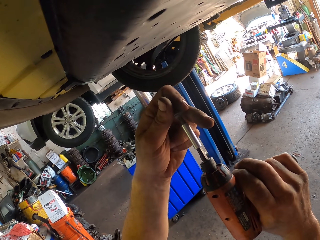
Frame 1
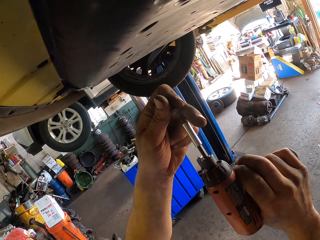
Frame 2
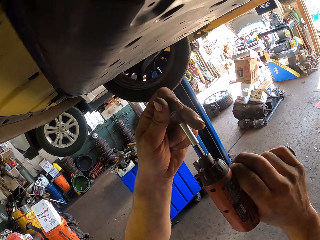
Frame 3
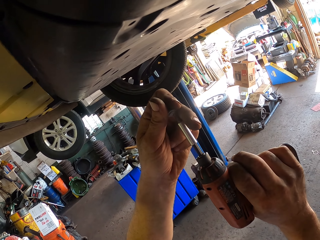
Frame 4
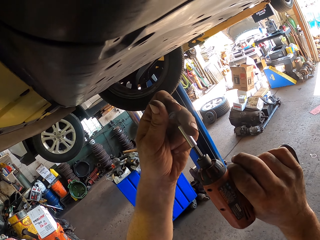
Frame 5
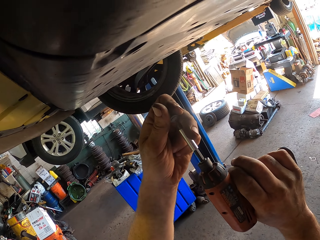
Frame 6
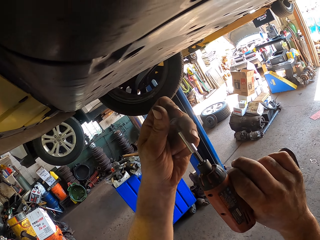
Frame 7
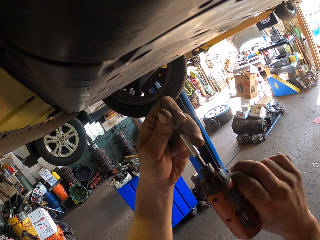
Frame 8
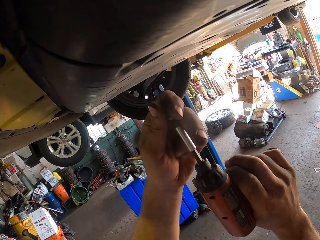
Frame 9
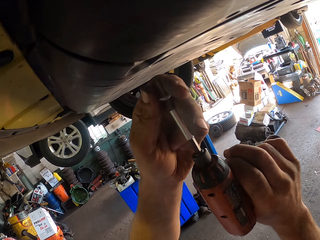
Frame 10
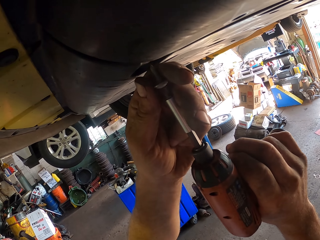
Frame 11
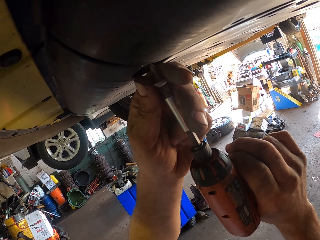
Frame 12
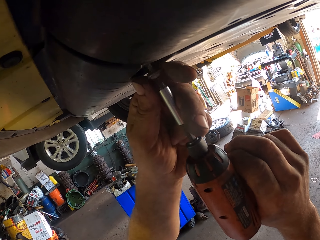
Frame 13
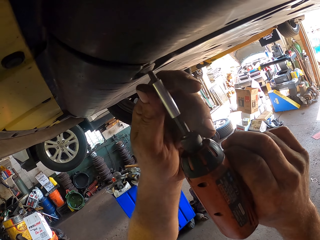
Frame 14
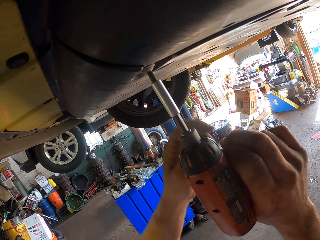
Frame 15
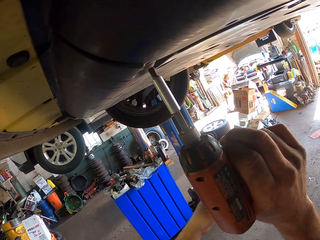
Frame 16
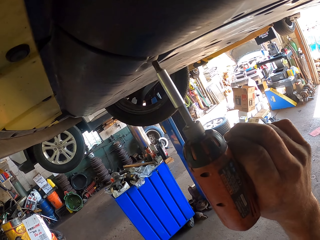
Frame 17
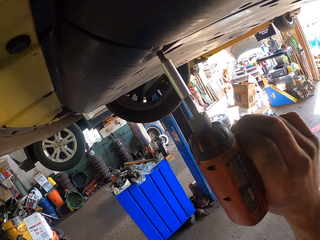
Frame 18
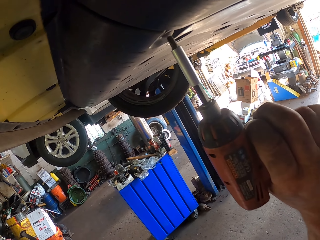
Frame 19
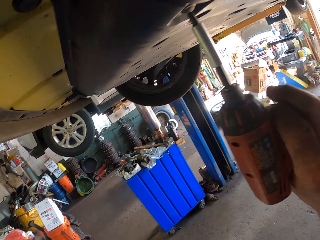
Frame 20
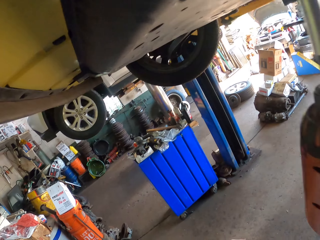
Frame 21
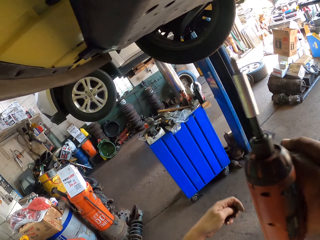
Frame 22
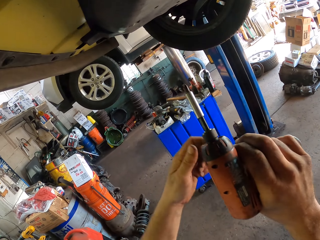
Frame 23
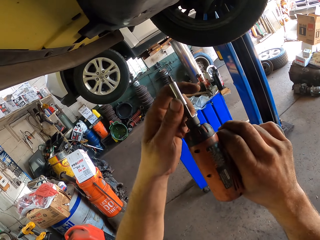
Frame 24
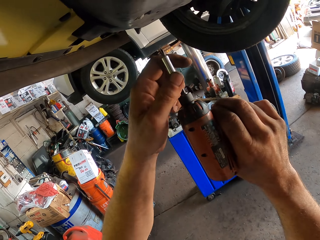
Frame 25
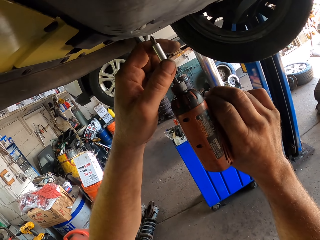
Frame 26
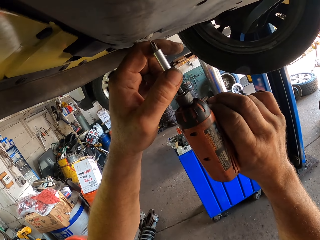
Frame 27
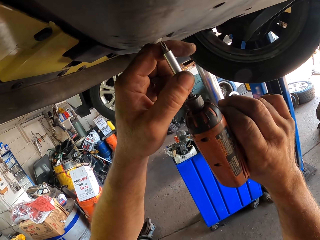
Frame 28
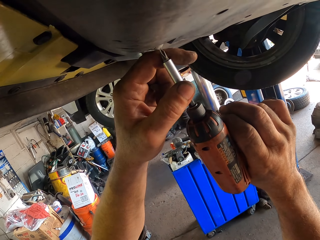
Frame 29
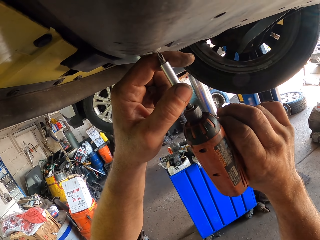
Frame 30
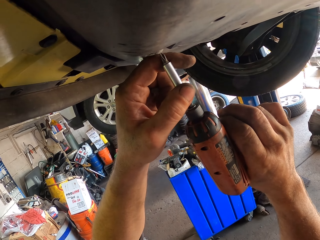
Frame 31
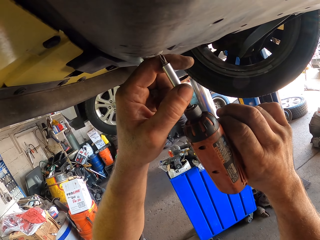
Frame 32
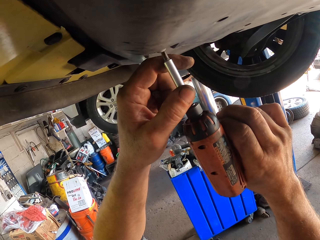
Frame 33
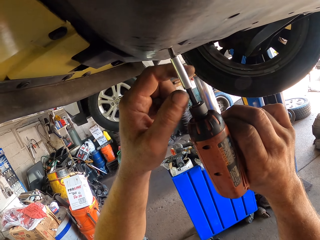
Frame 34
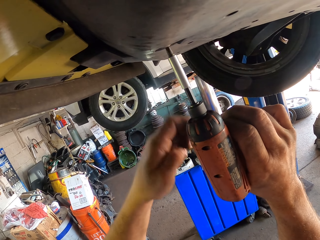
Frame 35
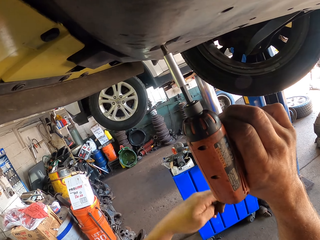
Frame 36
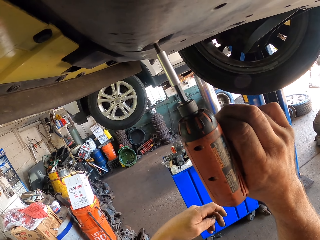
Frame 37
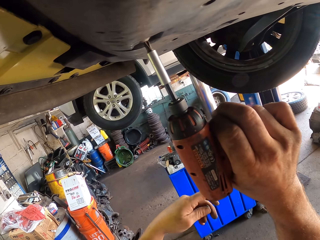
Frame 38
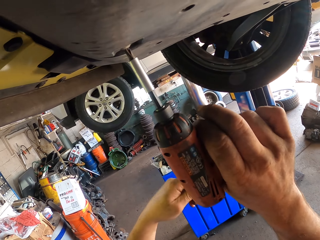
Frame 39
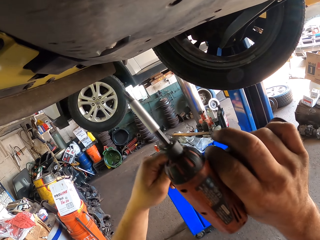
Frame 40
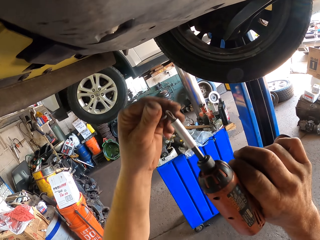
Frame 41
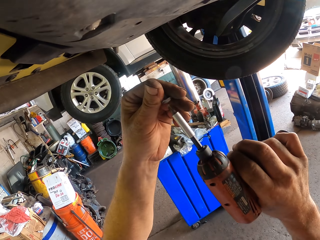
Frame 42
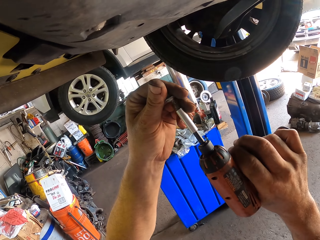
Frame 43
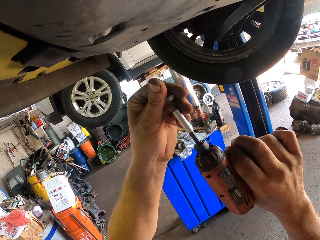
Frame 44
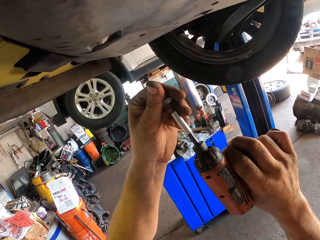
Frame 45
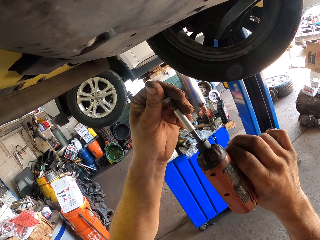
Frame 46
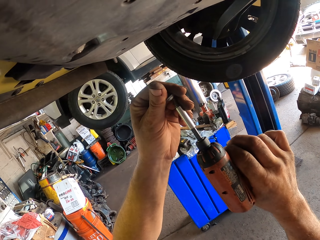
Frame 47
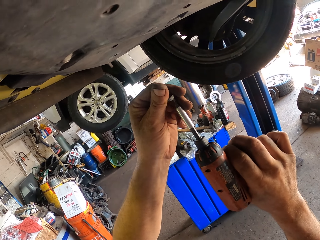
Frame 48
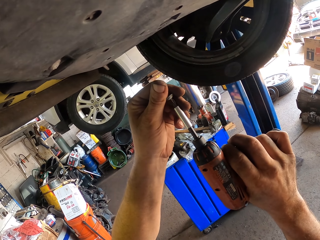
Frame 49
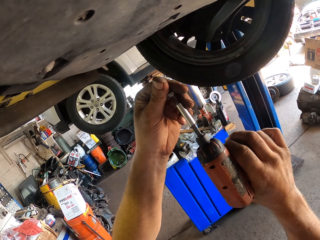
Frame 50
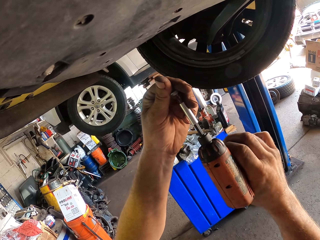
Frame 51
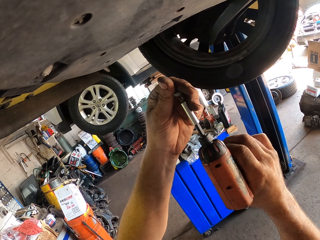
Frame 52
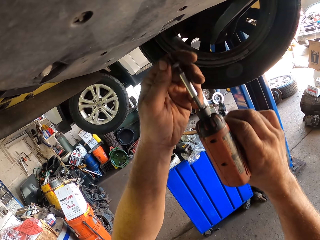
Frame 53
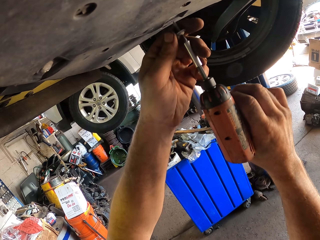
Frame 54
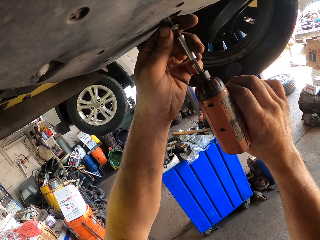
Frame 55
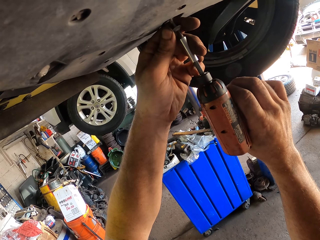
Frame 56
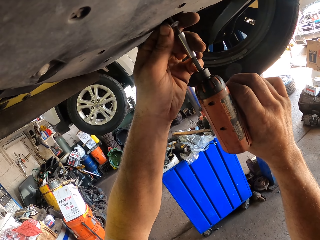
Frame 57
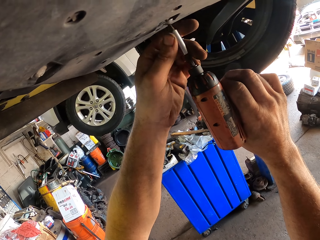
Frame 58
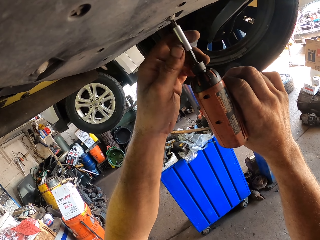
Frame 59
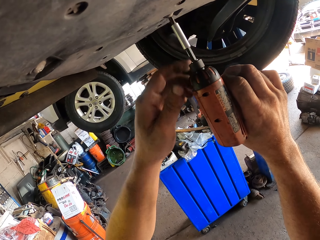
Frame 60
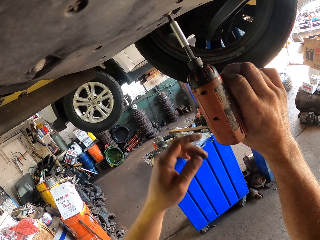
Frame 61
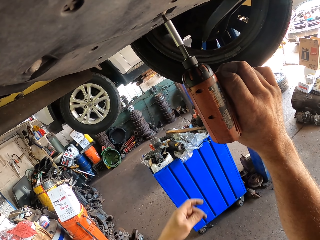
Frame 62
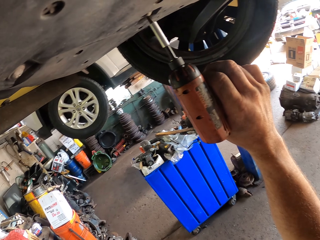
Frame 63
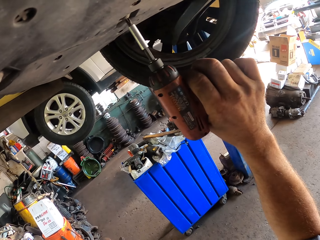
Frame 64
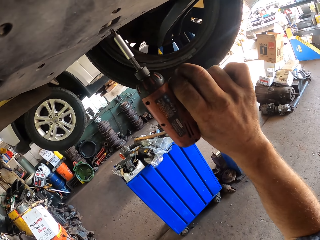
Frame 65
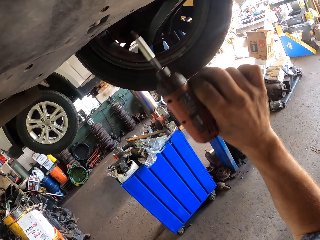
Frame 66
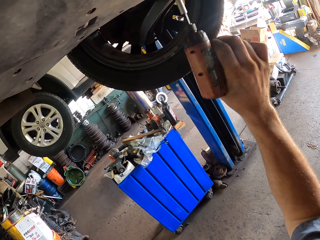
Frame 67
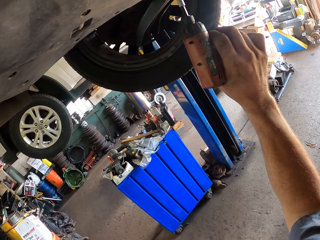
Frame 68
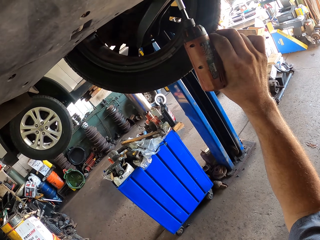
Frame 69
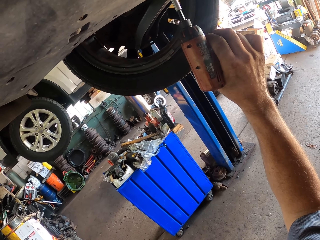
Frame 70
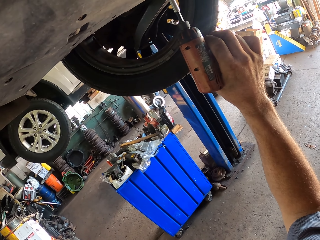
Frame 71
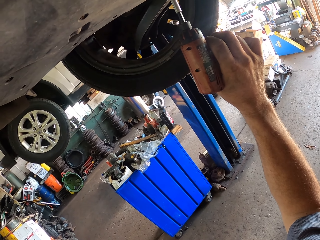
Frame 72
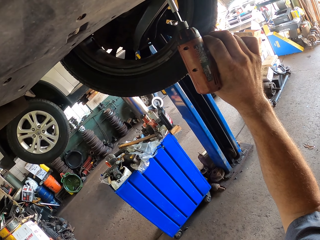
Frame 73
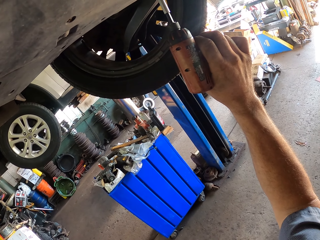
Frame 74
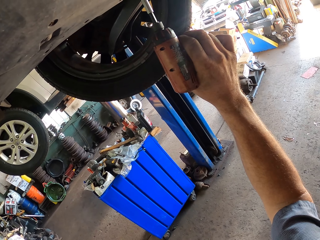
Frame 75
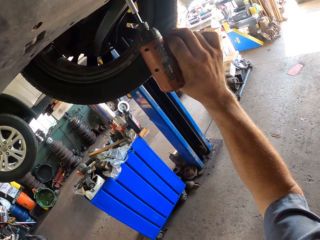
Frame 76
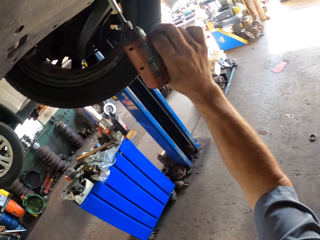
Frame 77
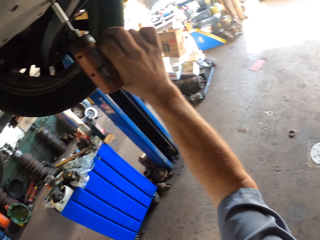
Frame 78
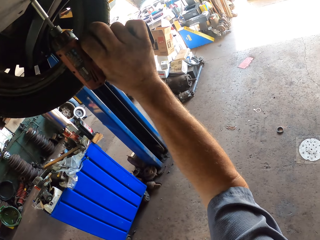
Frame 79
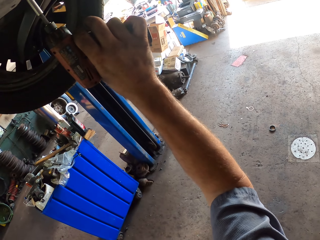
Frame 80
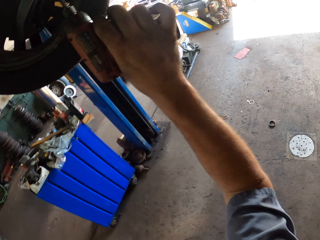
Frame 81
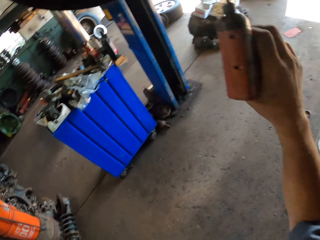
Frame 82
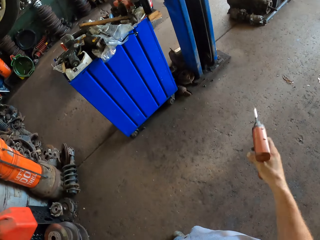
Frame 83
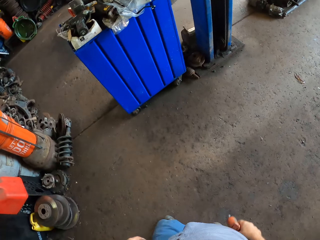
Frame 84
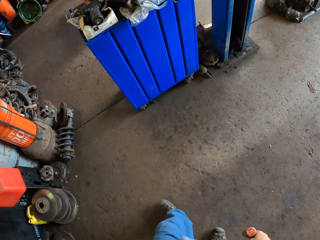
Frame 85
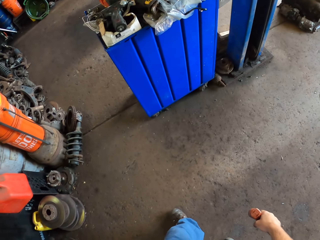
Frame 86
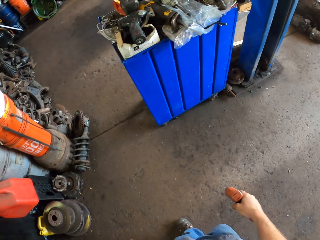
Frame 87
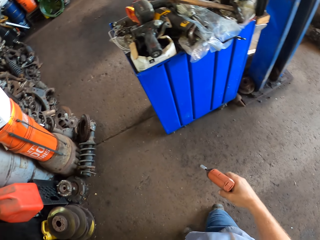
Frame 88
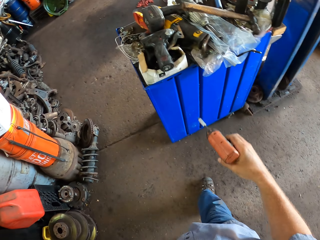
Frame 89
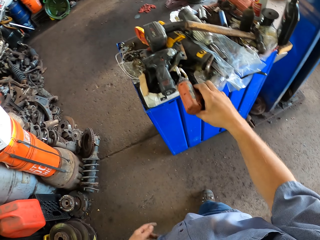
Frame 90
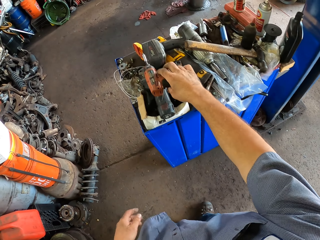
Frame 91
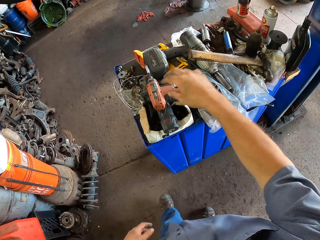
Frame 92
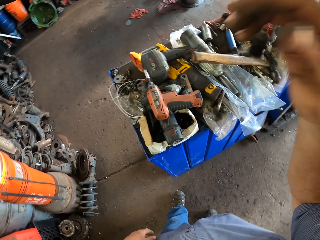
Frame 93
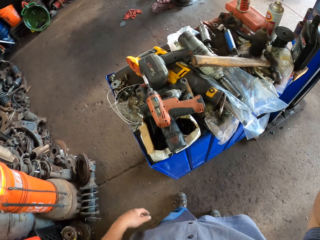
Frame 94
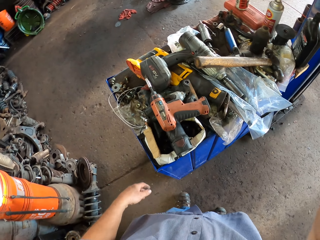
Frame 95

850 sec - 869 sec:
The camera wearer places a screw on the tip of the cordless impact wrench or drill. They insert the screw on the bottom of the car. They insert the screw using the cordless impact wrench into the engine splash shield. They lift both hands and drop the left hand. They insert the screw on the bottom of the car with the drill. They look around, make a step, and lift the drill. They insert the screw on the bottom of the car with the drill. They tighten the screw. They drop both hands. They place a screw on the tip of the cordless impact wrench. They lift both hands. They insert the screw using the cordless impact wrench into the car engine splash shield. They drop the left hand. They insert the screw on the bottom of the car with the drill. They move the drill, place the drill on the bottom of the car, and drill the bottom of the car. They tighten the screw. They drop the right hand and walk around. They place the cordless impact wrench on the working table. They lift the right hand.
